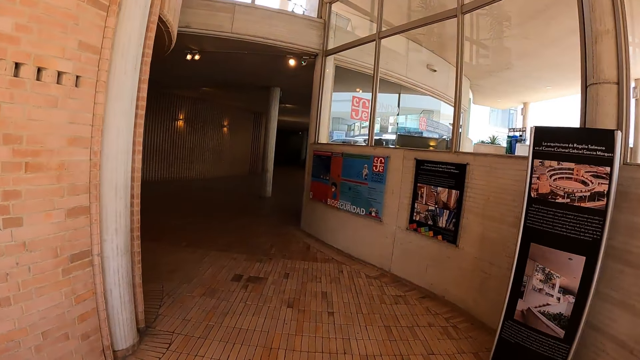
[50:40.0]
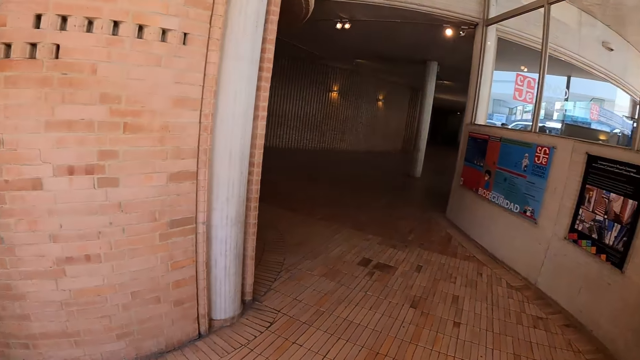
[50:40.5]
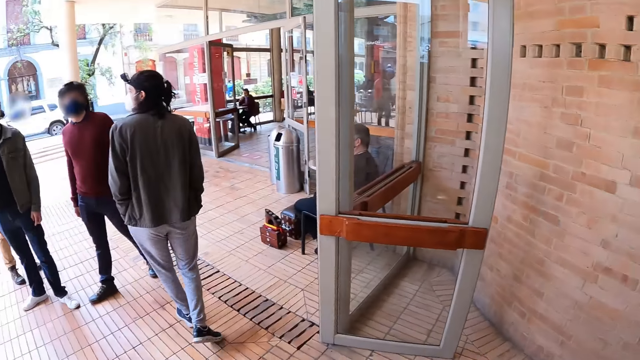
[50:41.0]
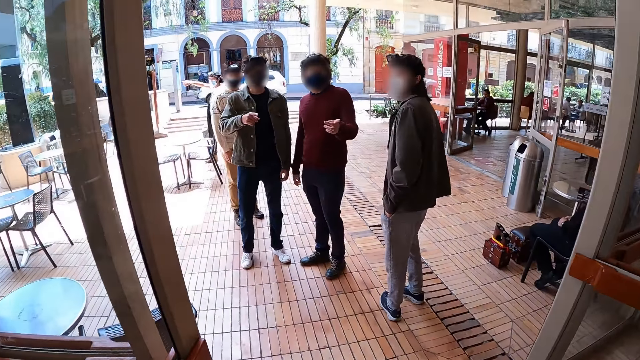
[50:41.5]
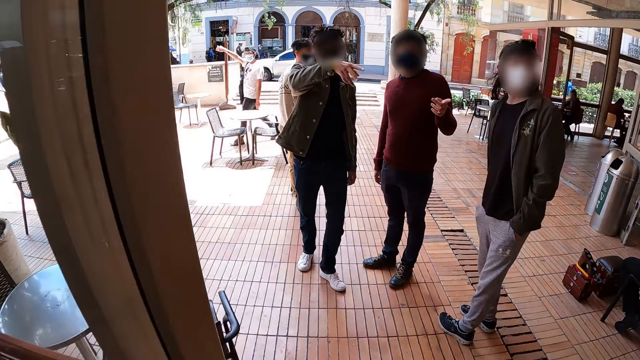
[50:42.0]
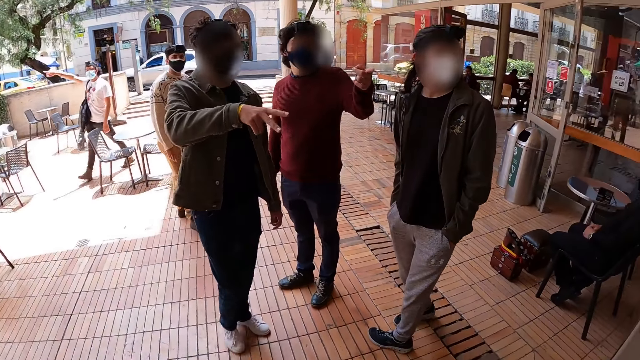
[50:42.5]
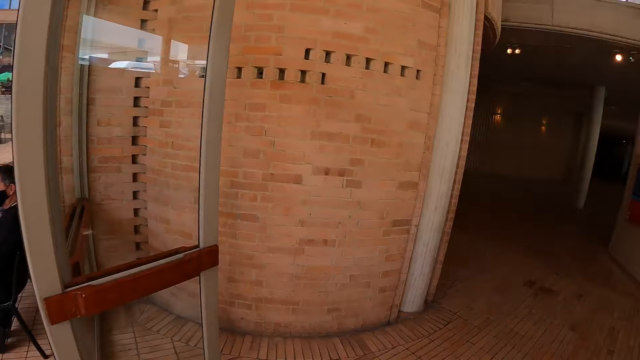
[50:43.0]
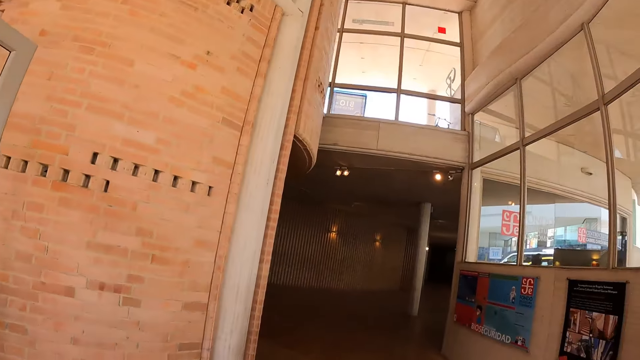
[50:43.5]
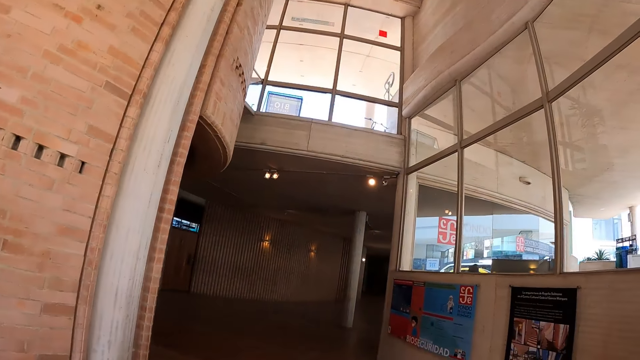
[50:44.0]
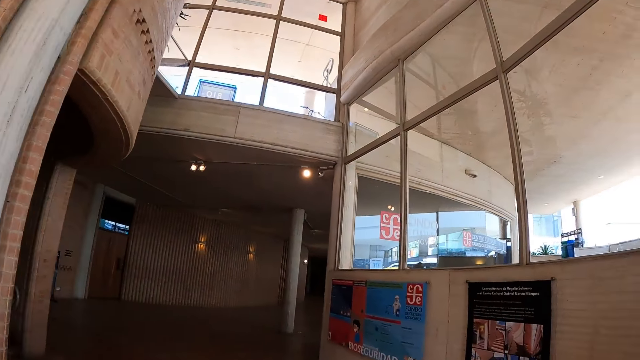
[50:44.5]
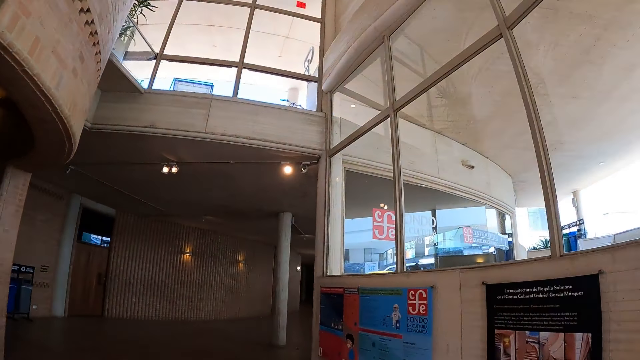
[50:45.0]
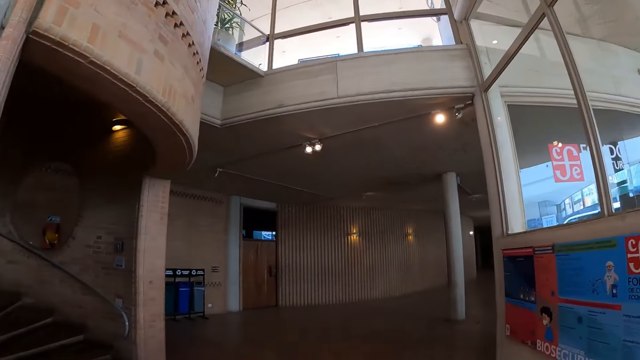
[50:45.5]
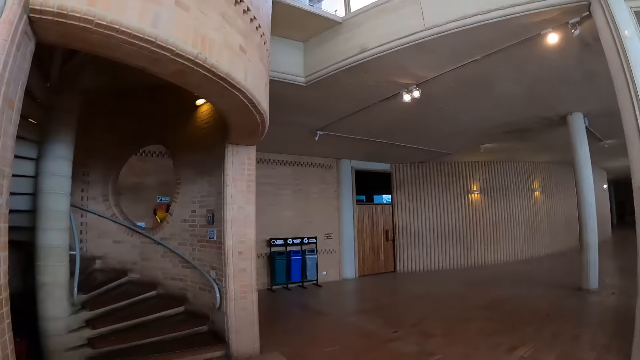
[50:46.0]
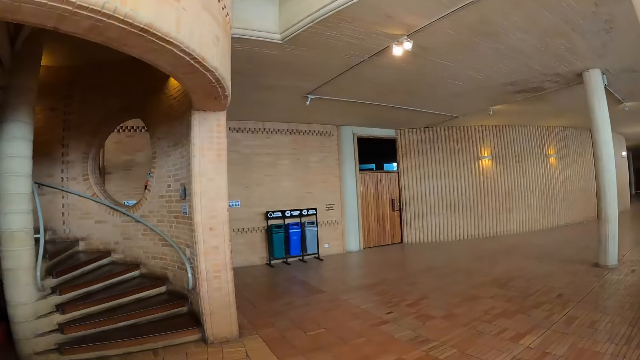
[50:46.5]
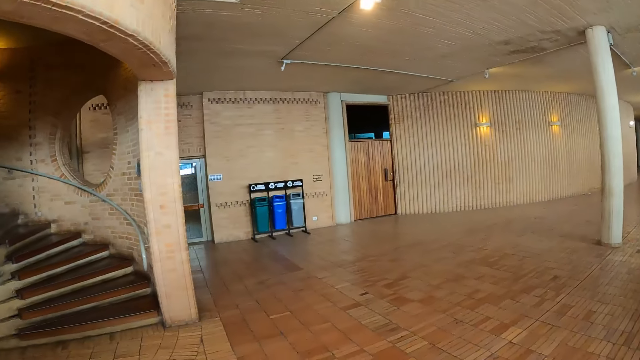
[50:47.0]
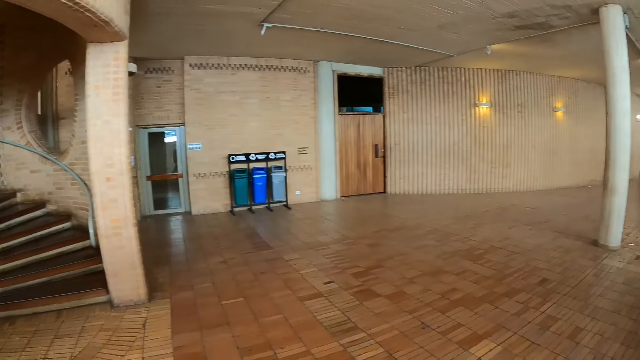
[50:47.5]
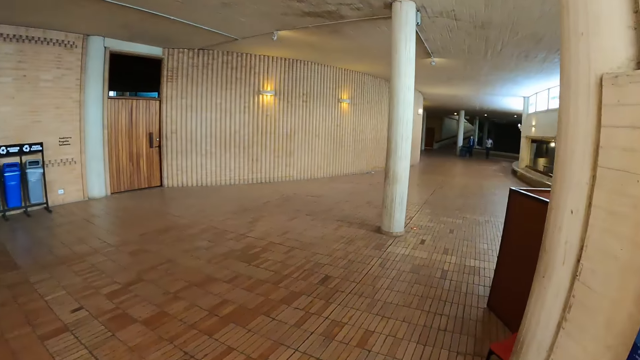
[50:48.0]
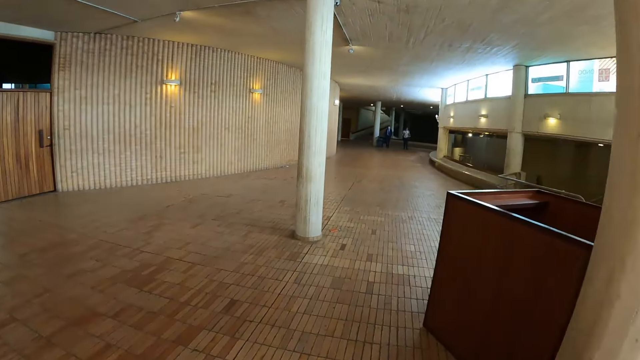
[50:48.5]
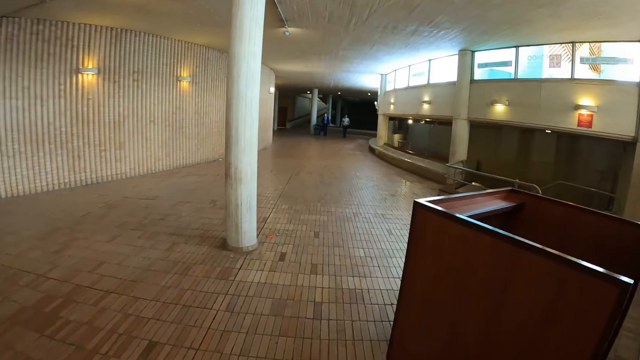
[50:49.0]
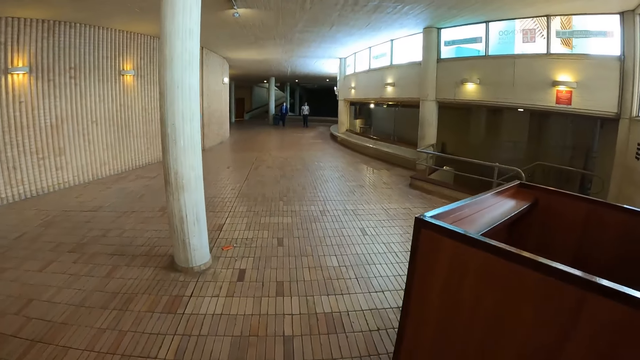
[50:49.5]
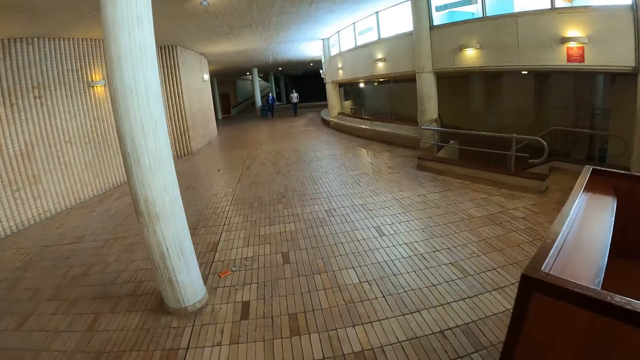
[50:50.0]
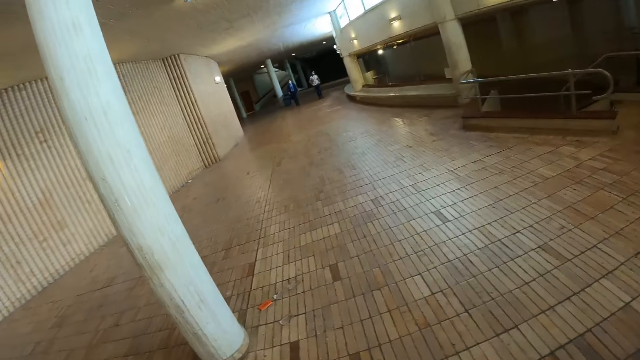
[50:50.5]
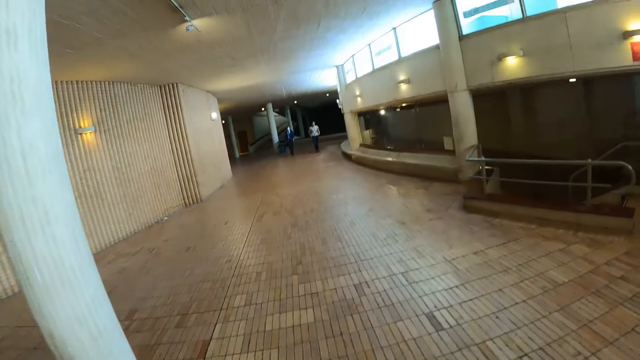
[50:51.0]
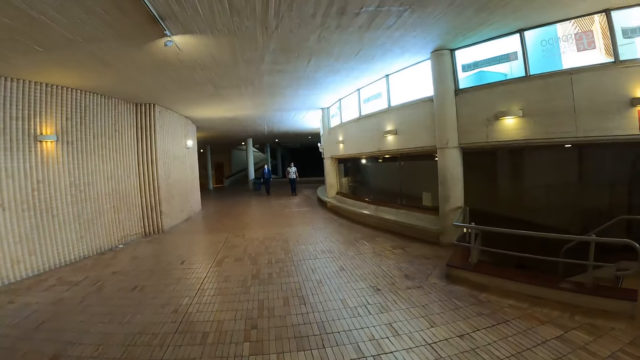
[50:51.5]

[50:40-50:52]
The camera wearer looks around. A man converses at the building entrance. Another man walks towards the building. The first man points at the door entrance. The camera wearer turns around. The other man points at the door entrance. The camera wearer walks in the building.

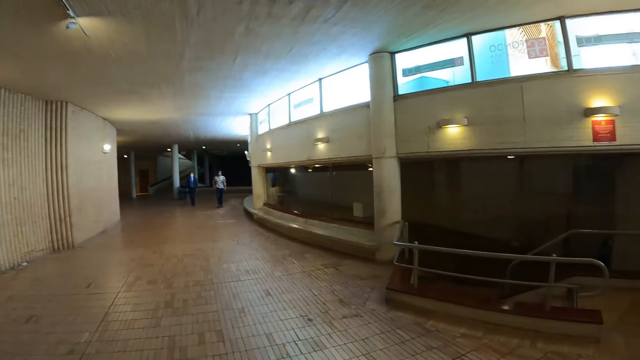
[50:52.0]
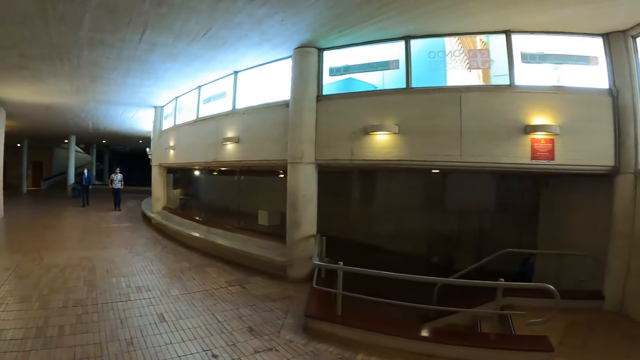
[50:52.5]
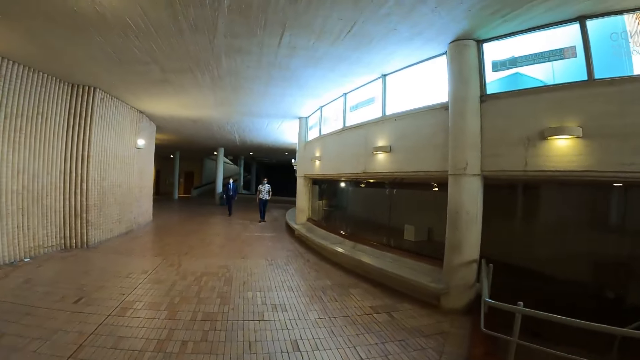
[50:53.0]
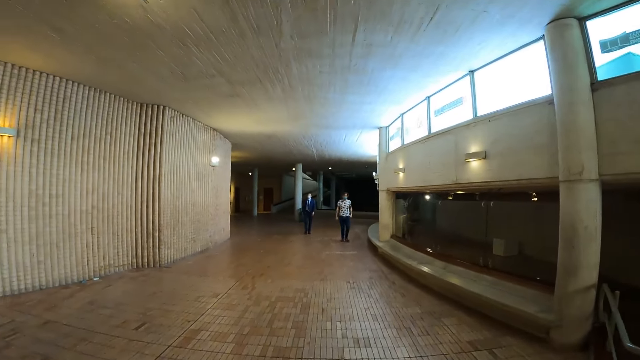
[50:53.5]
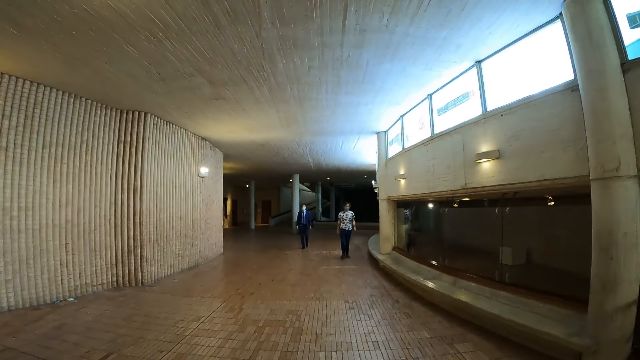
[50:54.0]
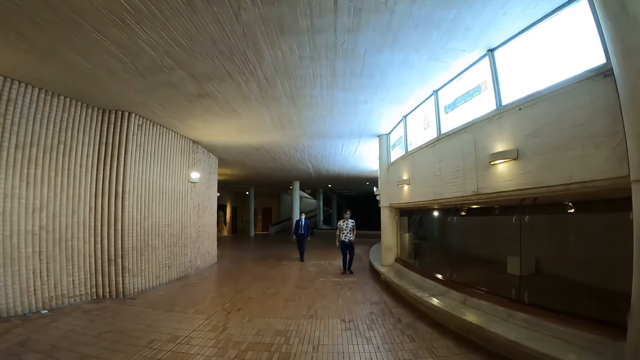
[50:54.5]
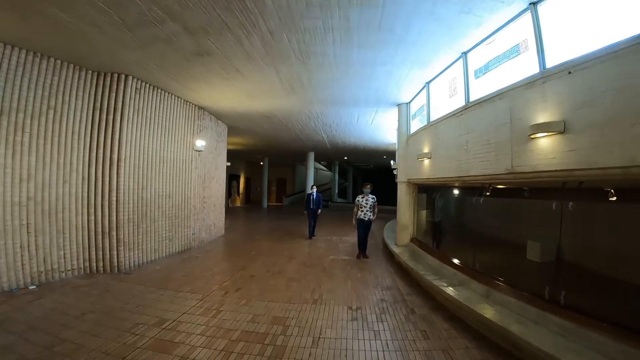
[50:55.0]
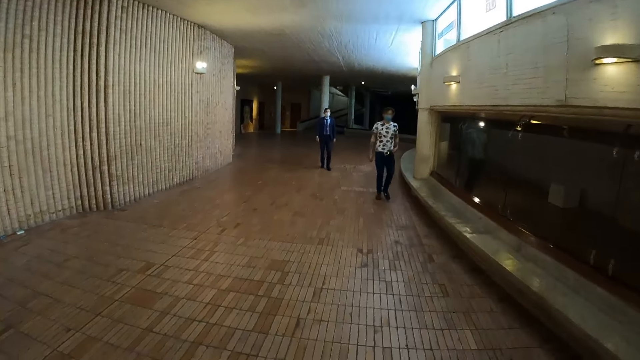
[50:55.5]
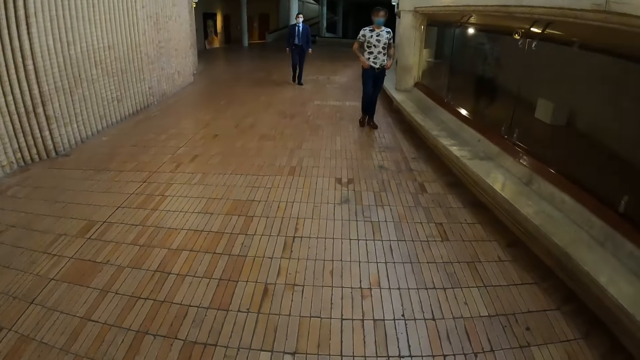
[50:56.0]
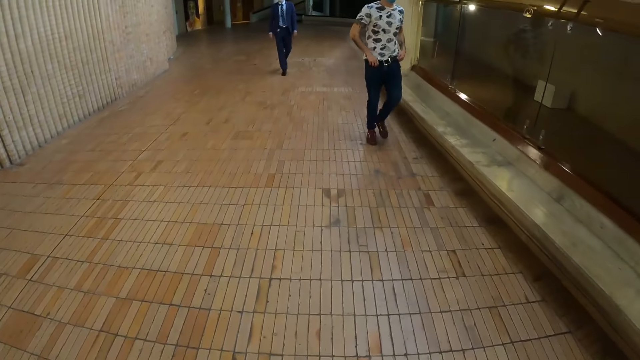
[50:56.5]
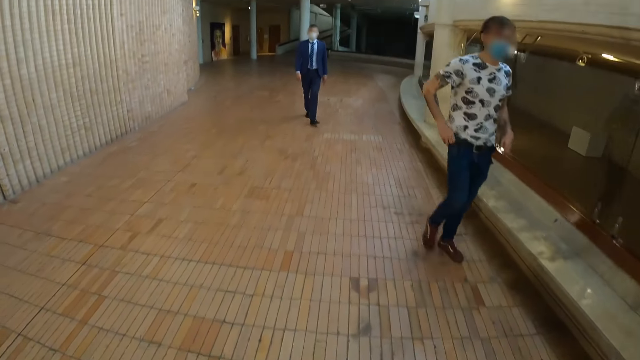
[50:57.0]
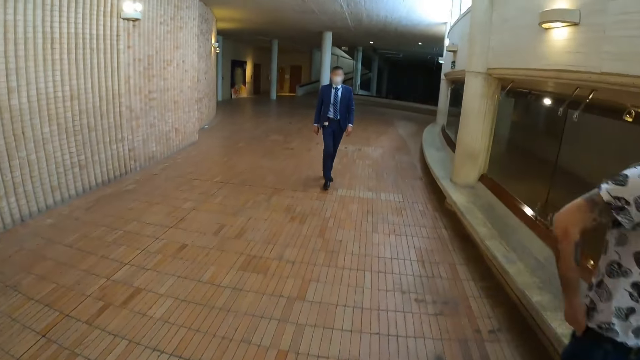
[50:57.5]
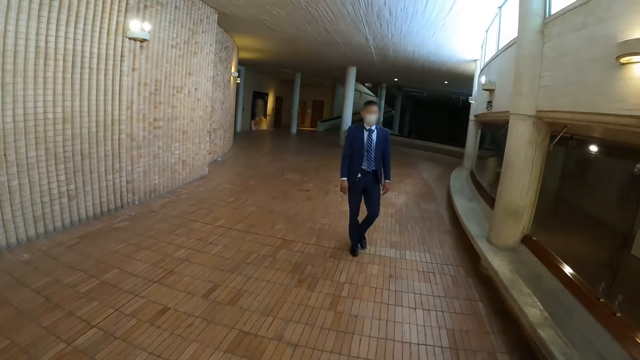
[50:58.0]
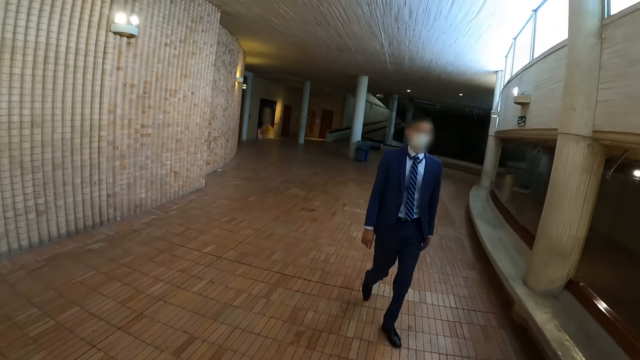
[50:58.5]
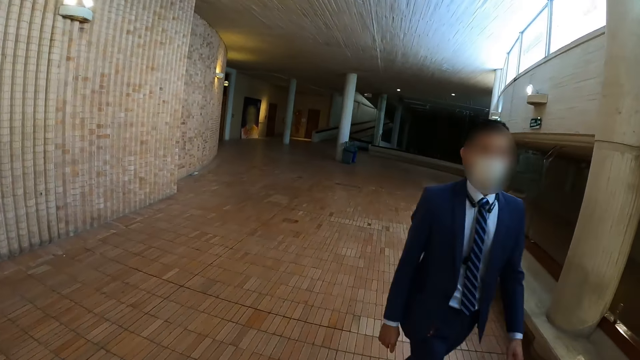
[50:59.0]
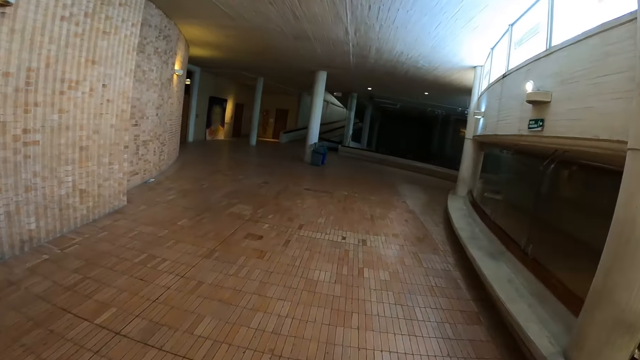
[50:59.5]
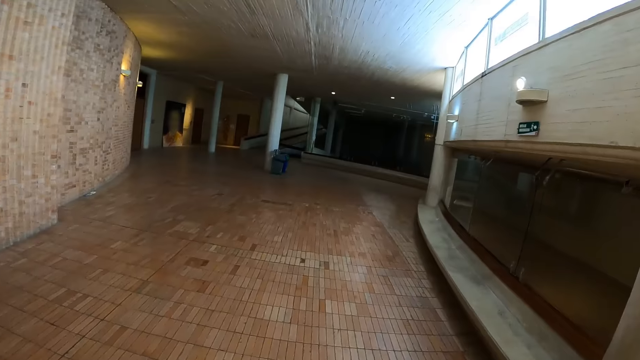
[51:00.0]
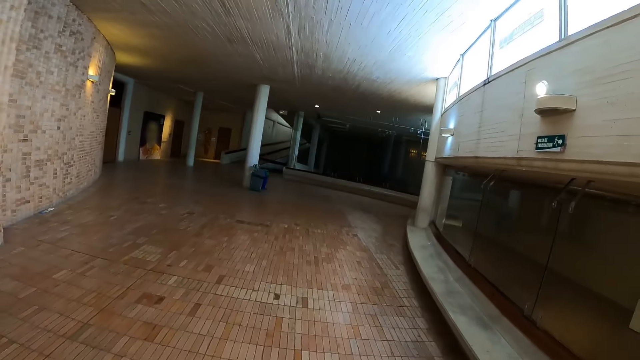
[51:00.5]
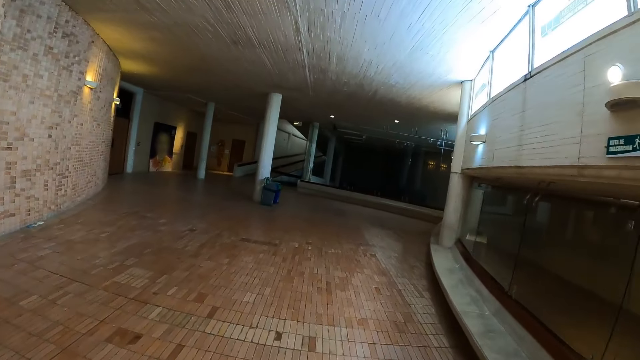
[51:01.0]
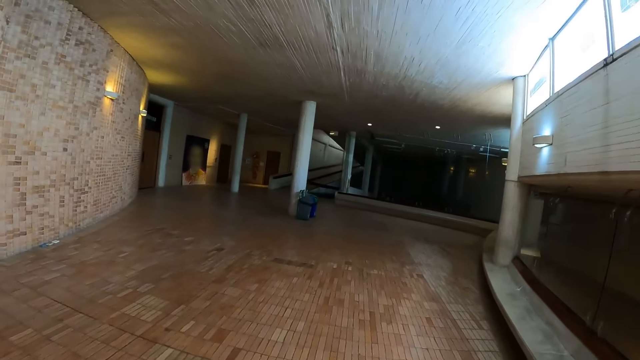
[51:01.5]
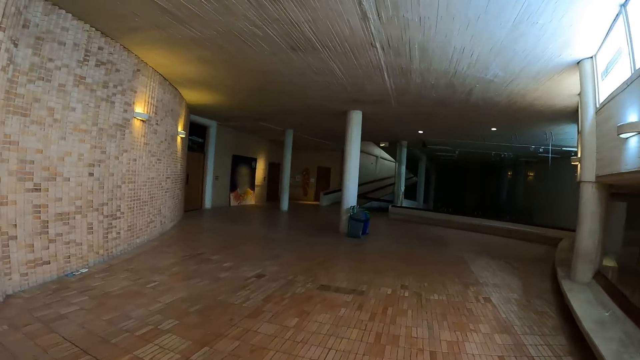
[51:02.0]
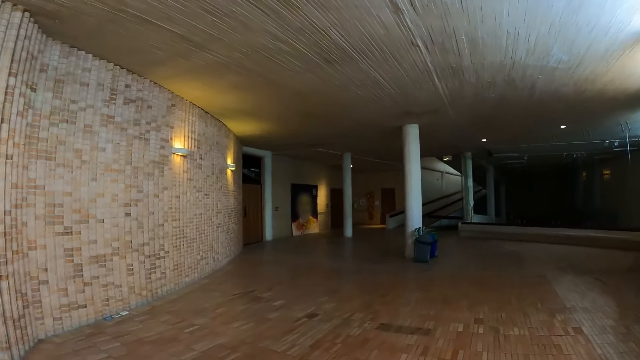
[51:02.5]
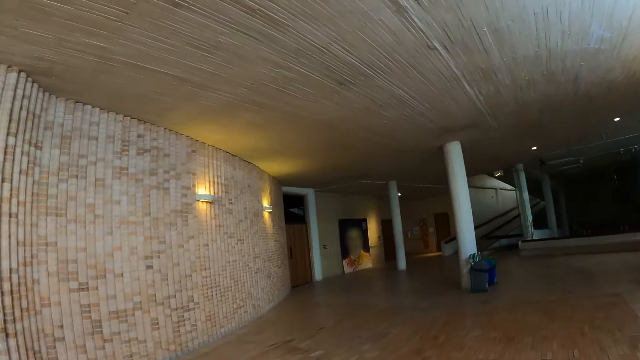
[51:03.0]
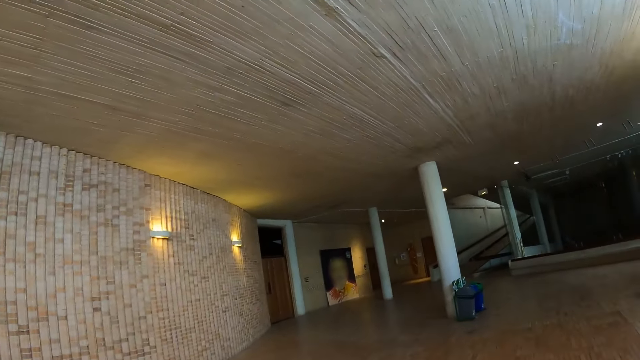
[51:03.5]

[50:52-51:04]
The camera wearer walks in the building.
